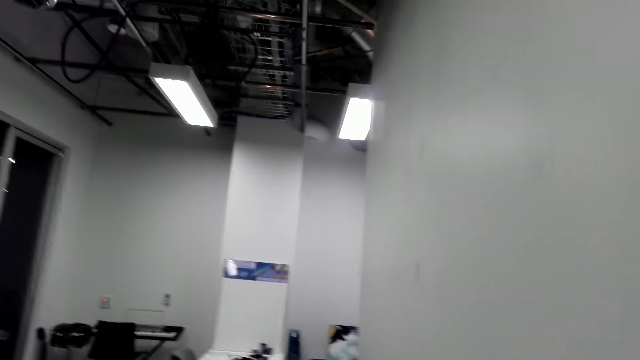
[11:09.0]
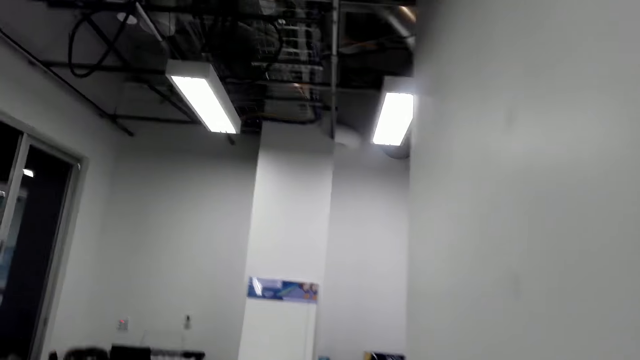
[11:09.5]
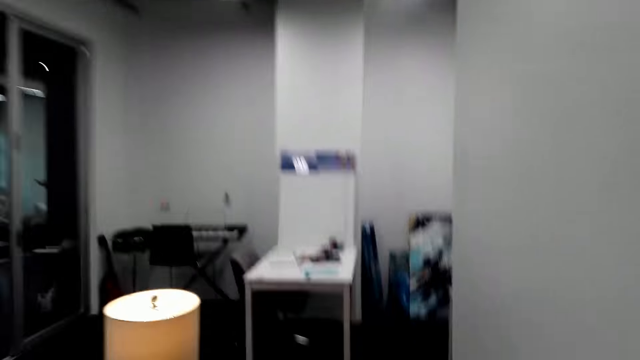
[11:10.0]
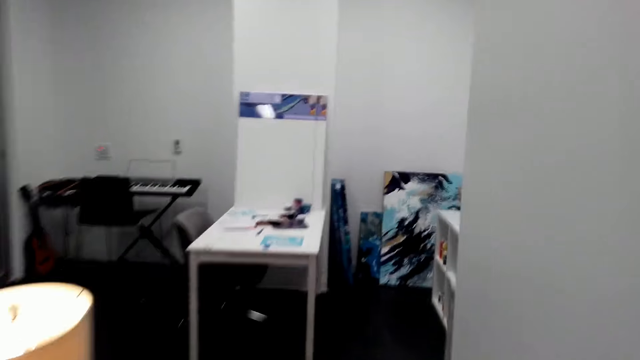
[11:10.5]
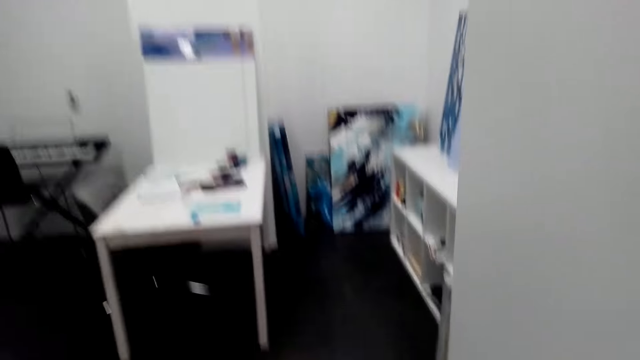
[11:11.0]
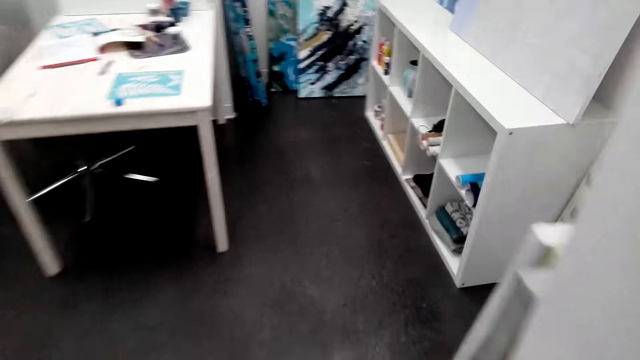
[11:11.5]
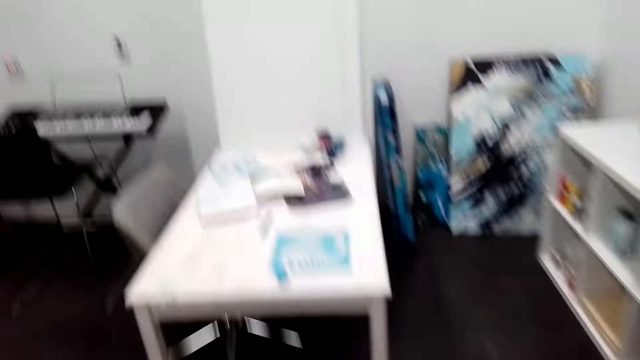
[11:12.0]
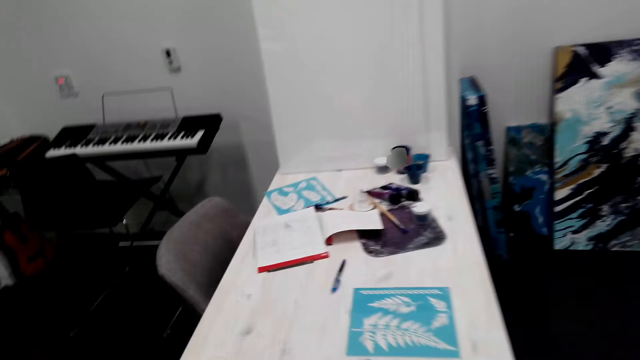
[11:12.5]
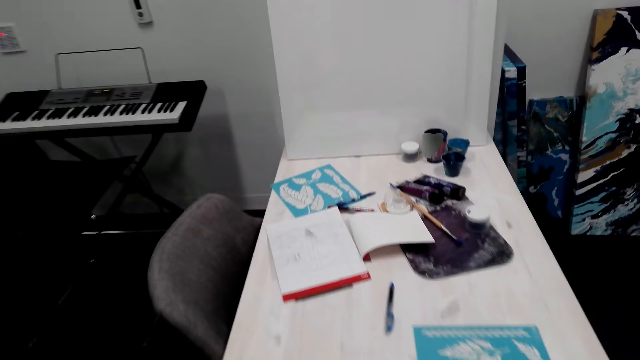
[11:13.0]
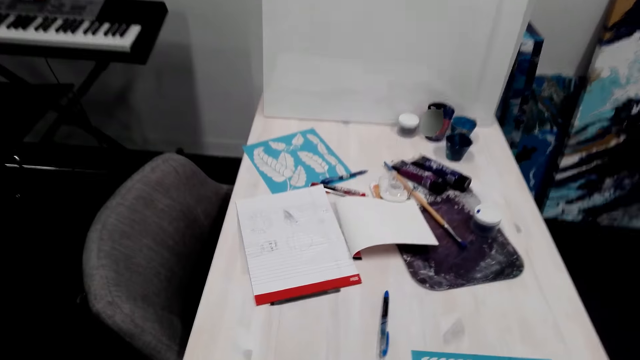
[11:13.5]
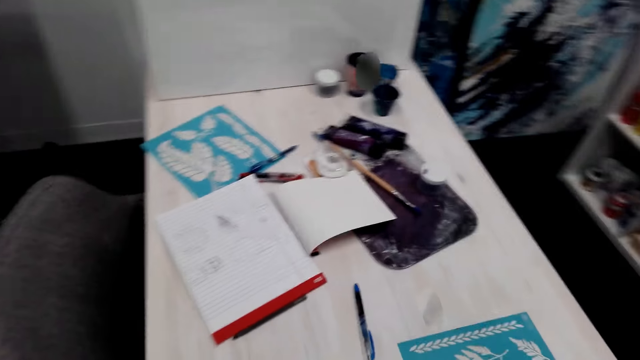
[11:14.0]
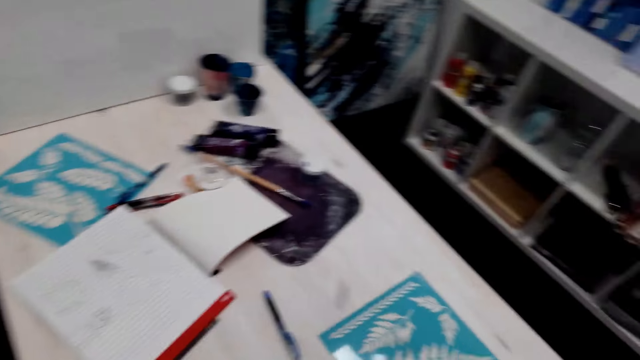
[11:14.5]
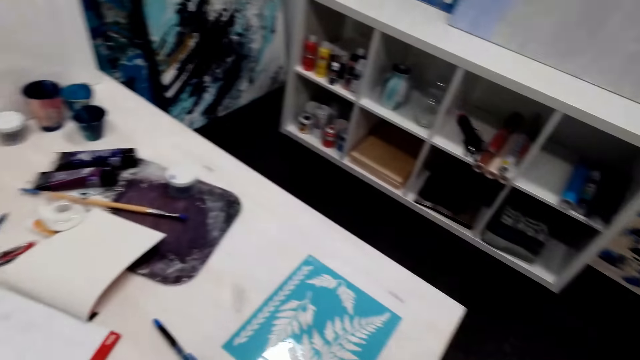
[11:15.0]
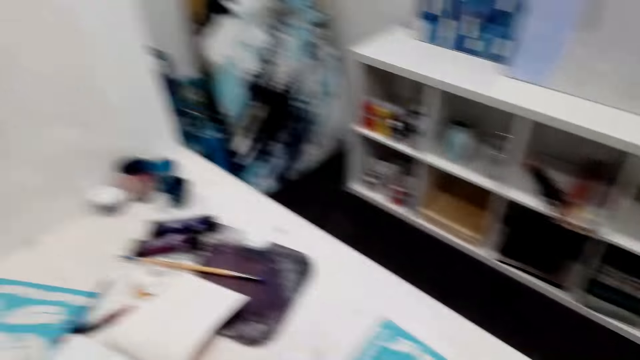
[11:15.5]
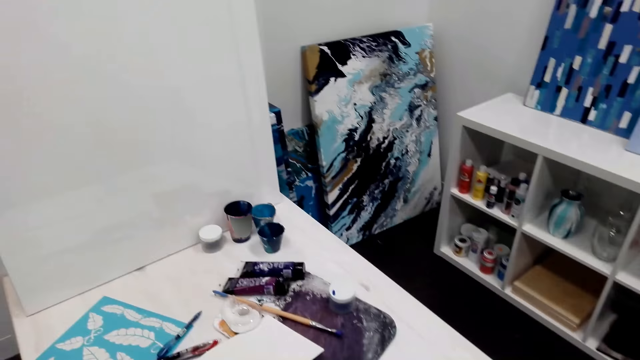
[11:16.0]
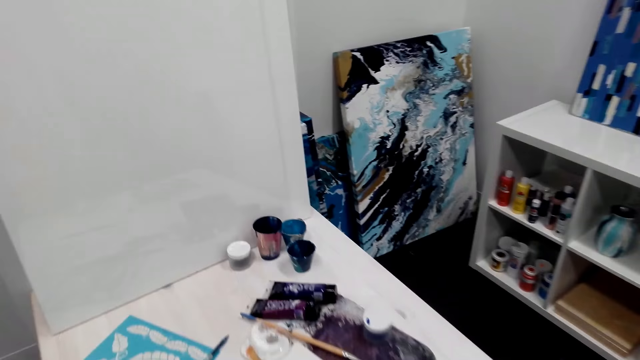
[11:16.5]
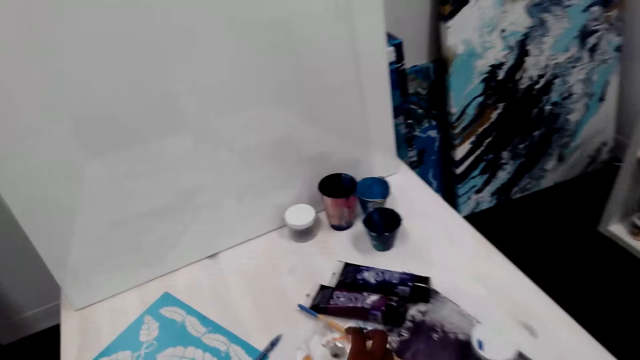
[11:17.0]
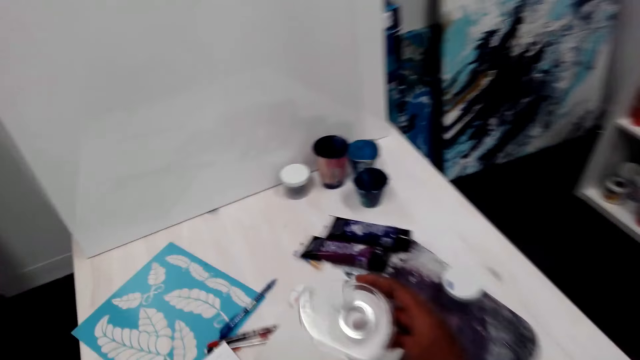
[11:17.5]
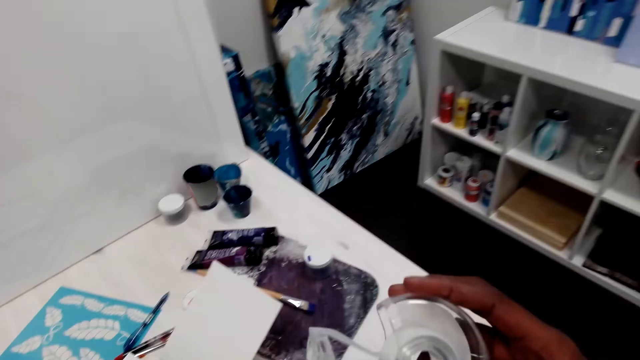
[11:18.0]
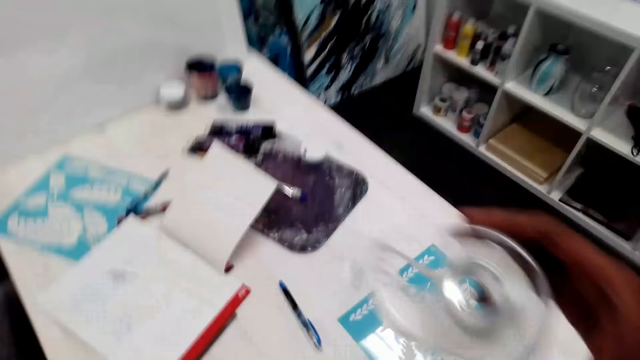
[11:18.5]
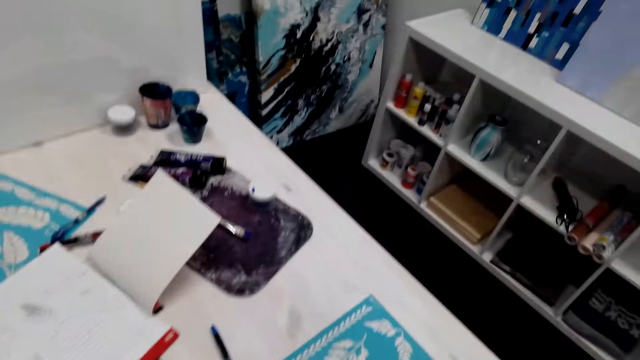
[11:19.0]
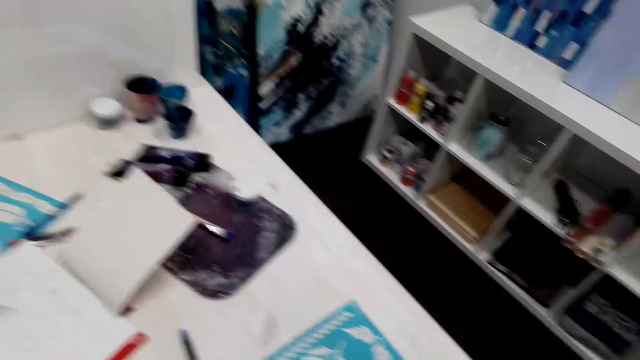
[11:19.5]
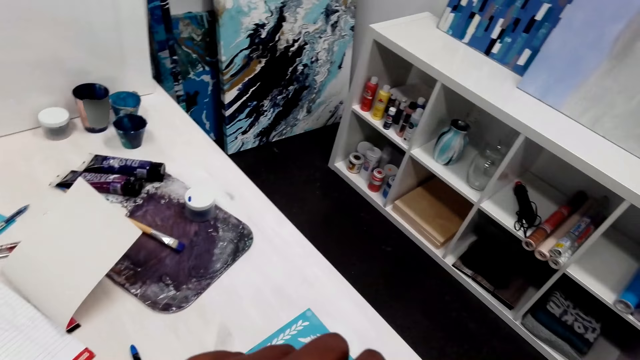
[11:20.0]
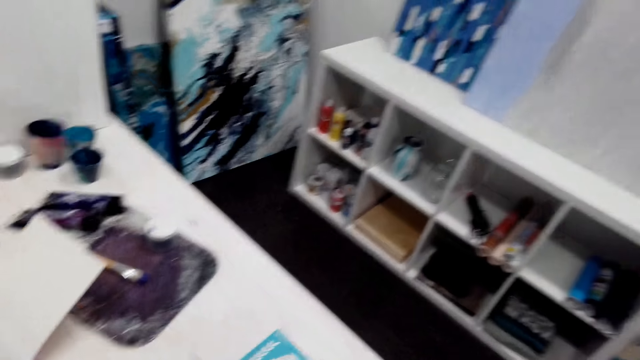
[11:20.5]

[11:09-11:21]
The camera wearer looks around the table. They pick up a masking tape.

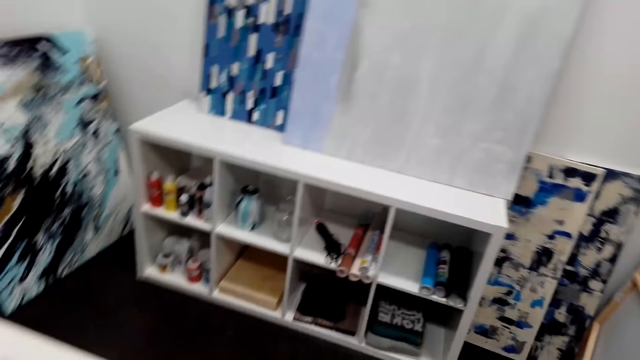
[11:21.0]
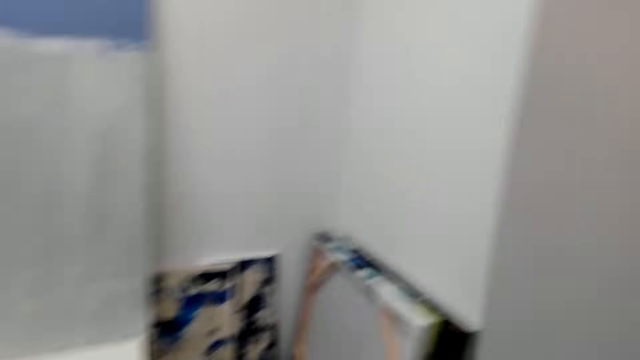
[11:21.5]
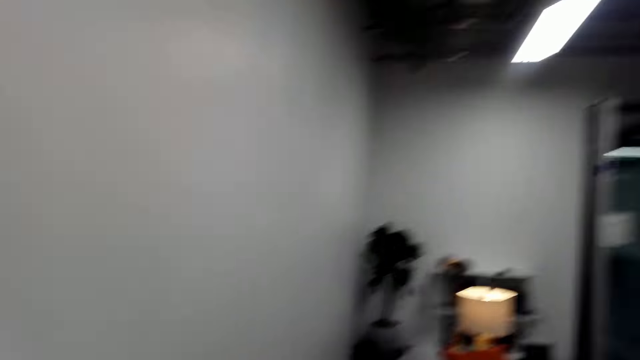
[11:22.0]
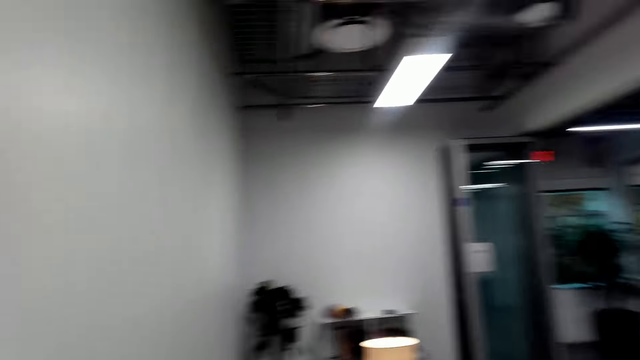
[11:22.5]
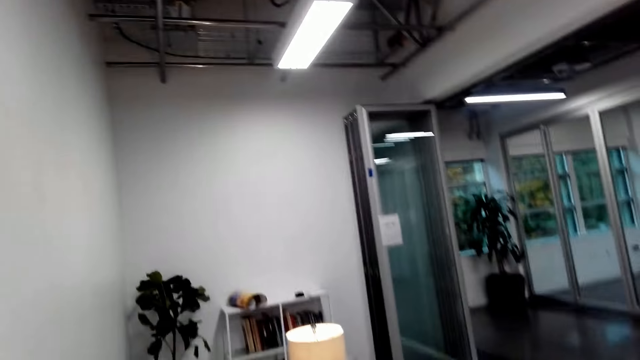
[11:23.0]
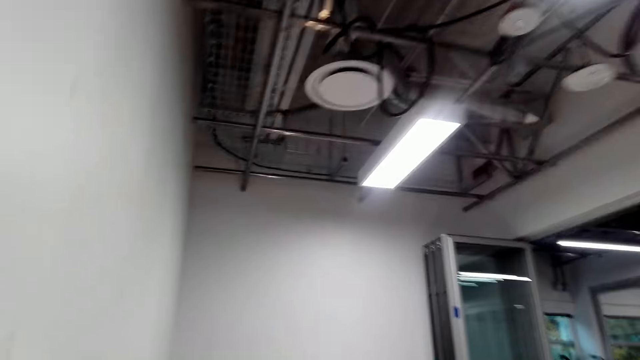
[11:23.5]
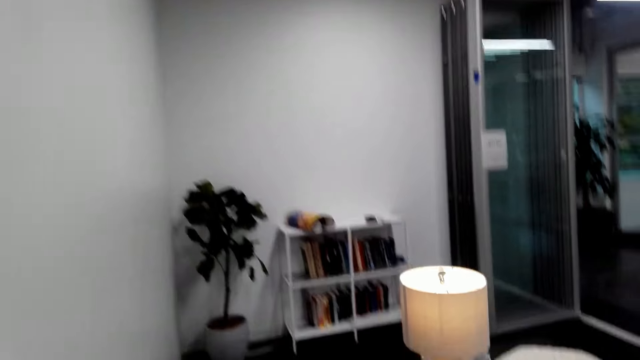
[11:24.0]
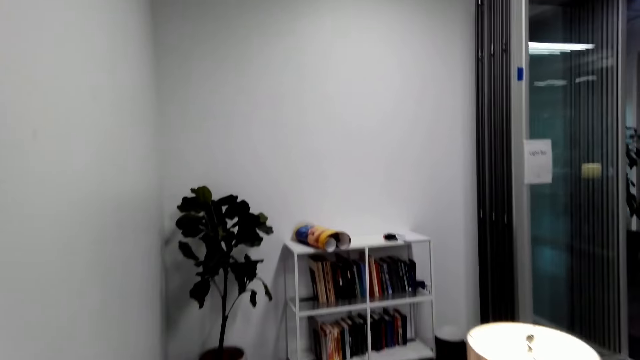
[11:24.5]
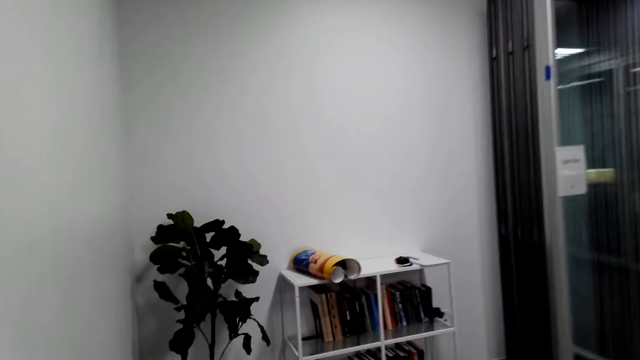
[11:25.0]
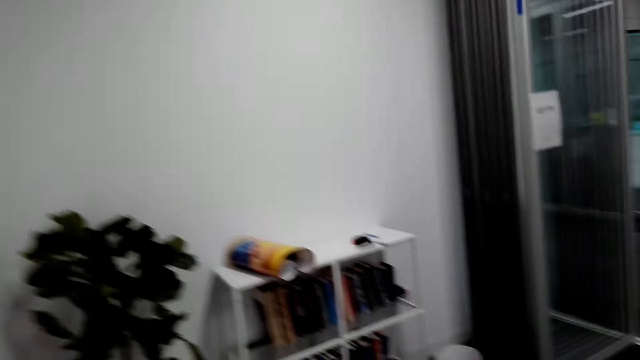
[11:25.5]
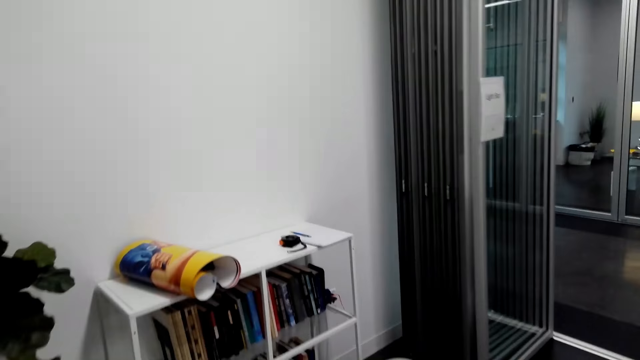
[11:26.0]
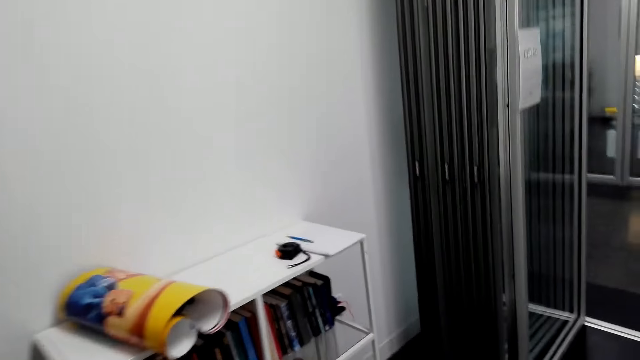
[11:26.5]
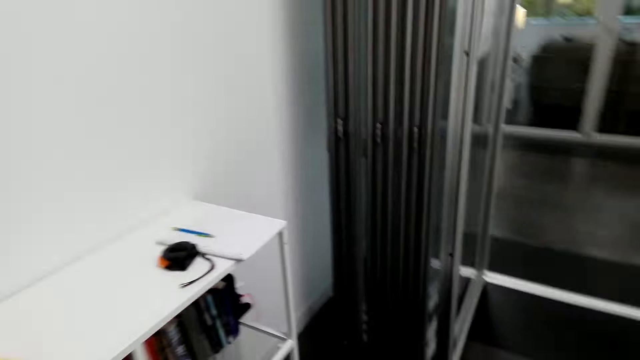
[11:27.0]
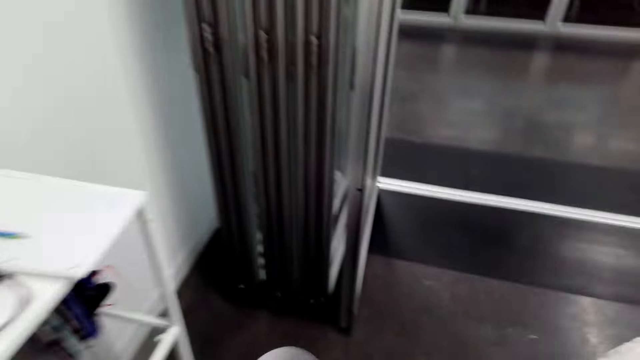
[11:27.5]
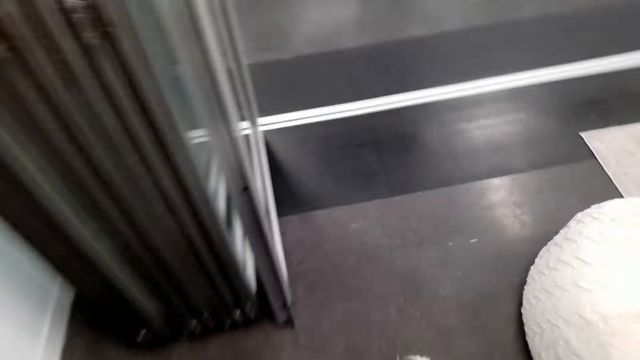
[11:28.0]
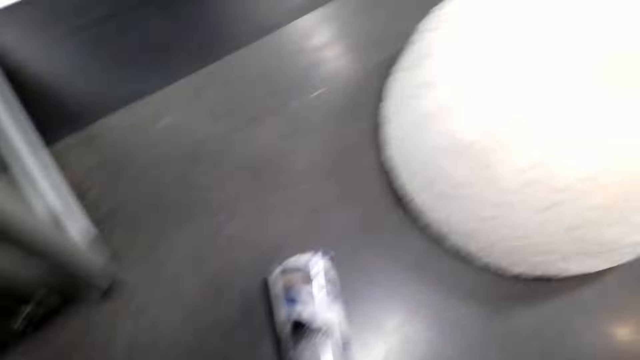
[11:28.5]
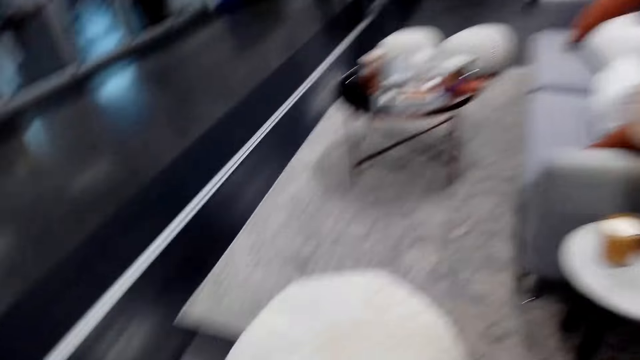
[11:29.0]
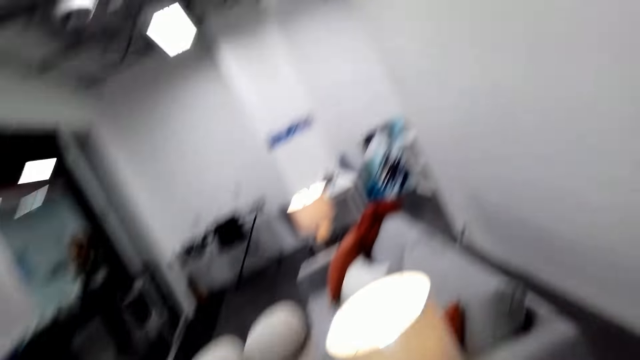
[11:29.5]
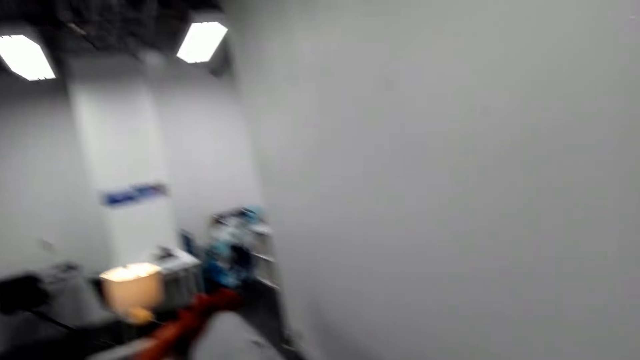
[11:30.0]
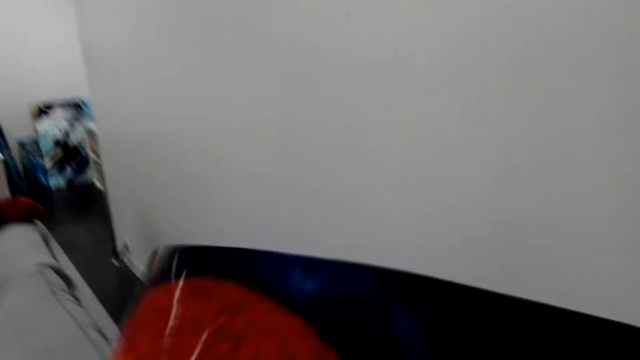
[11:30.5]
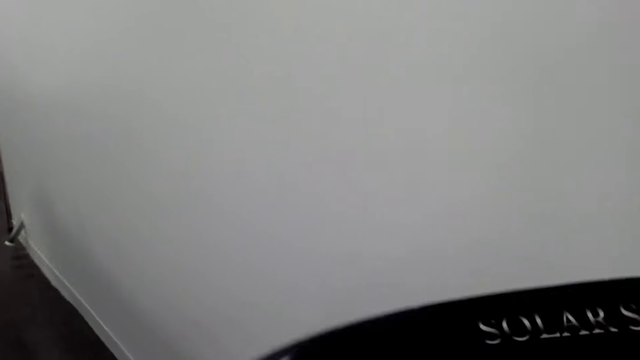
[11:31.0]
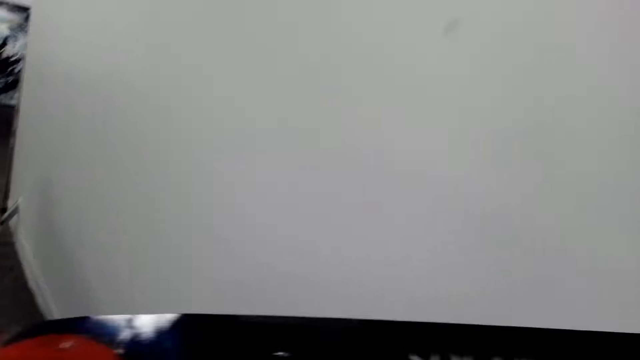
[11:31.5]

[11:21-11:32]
The camera wearer walks towards the bookshelves. They turn back.
